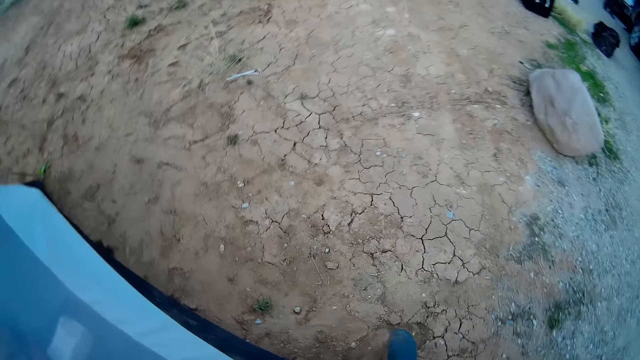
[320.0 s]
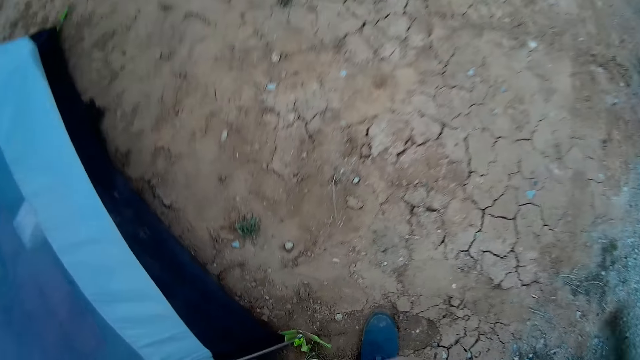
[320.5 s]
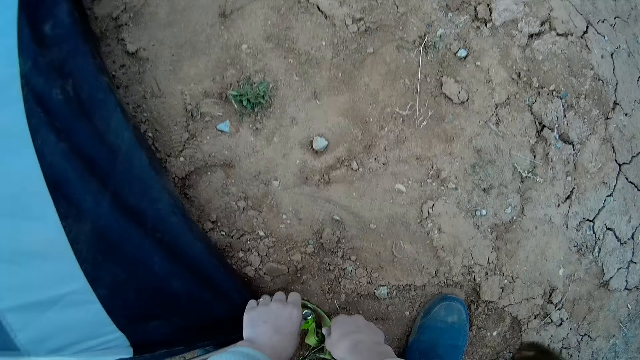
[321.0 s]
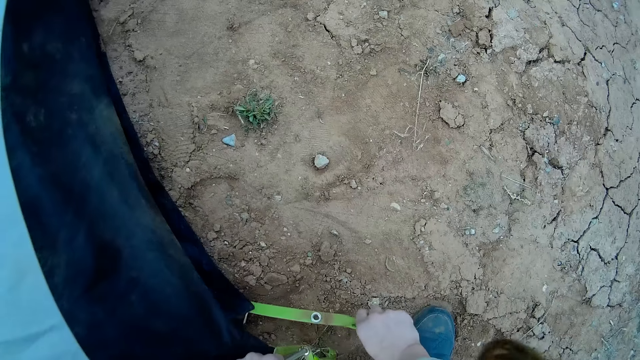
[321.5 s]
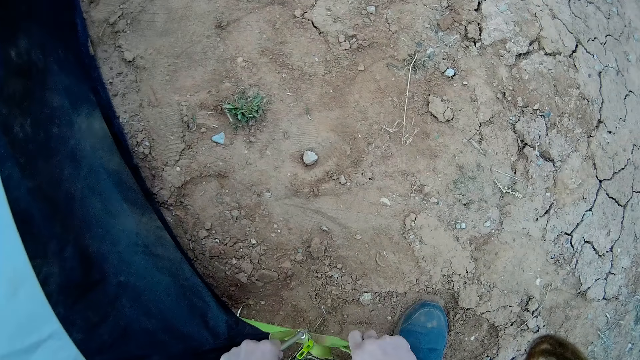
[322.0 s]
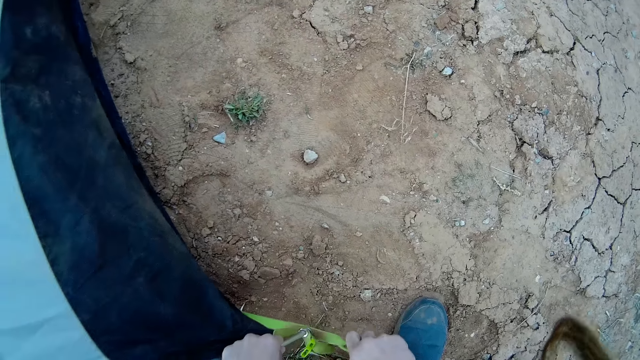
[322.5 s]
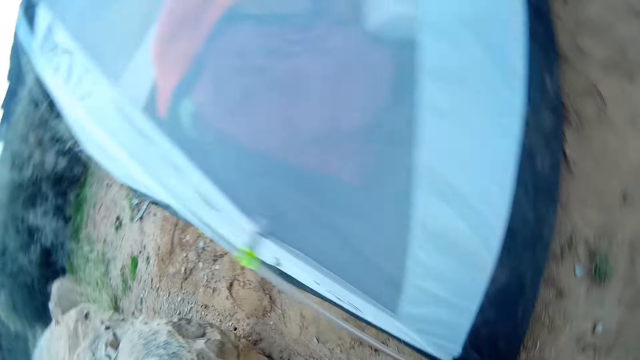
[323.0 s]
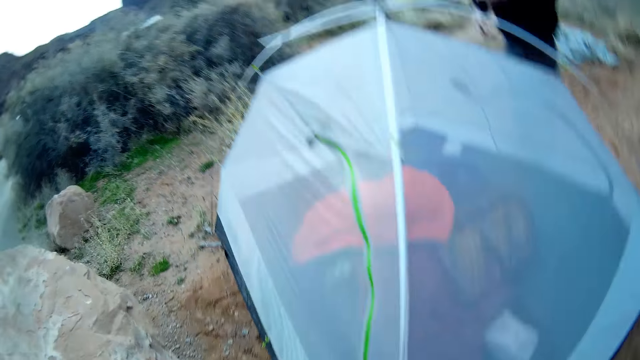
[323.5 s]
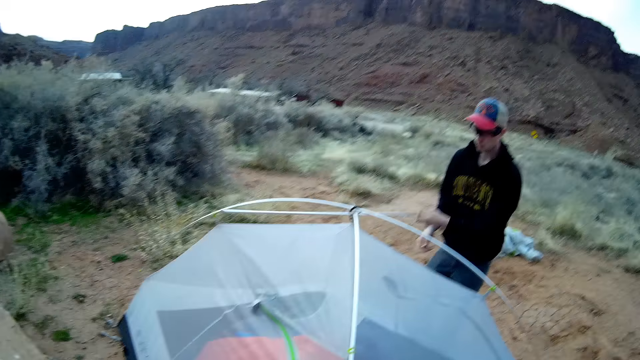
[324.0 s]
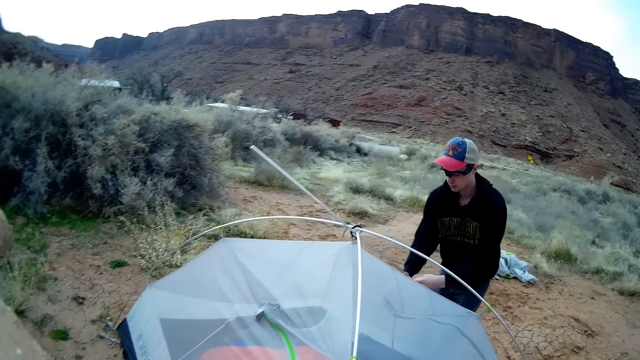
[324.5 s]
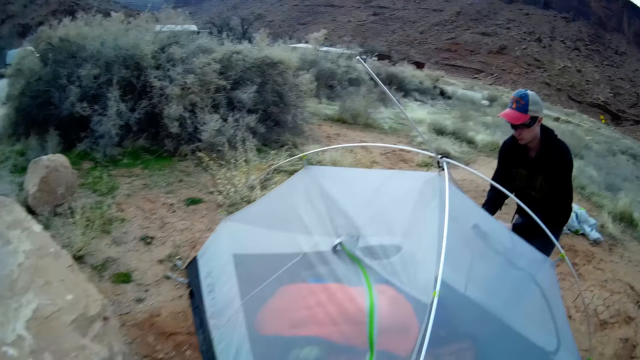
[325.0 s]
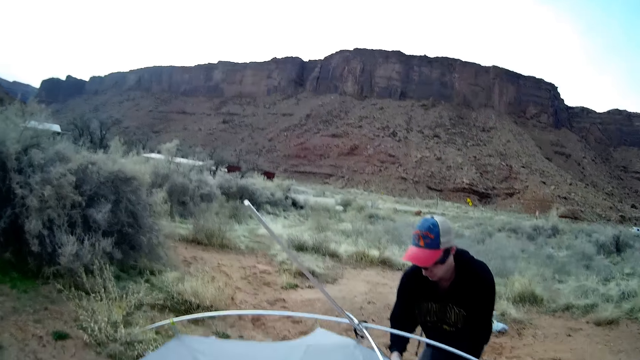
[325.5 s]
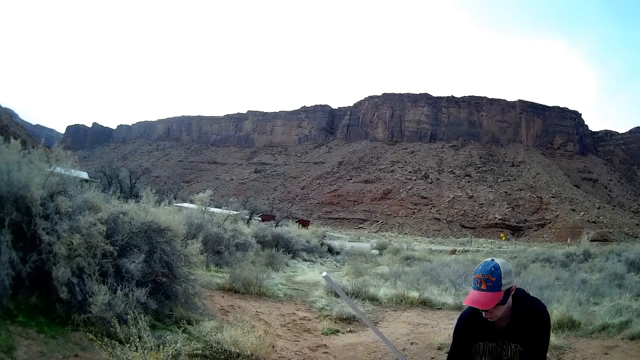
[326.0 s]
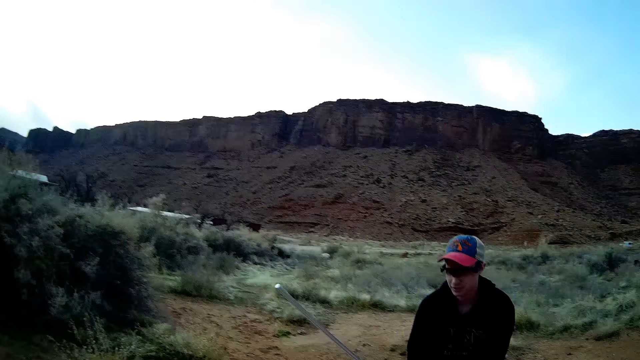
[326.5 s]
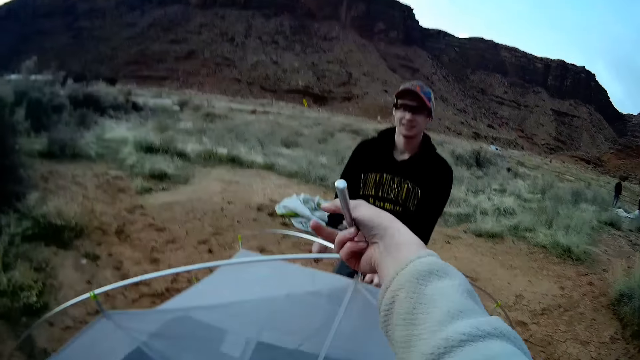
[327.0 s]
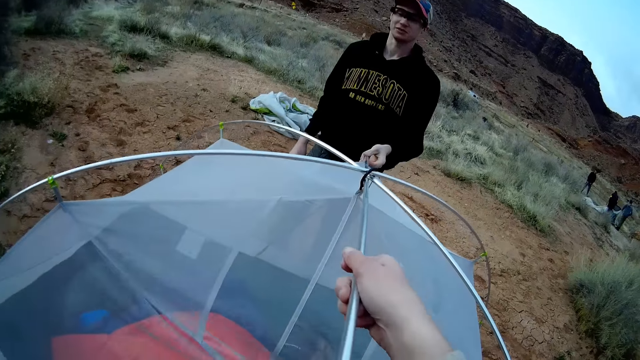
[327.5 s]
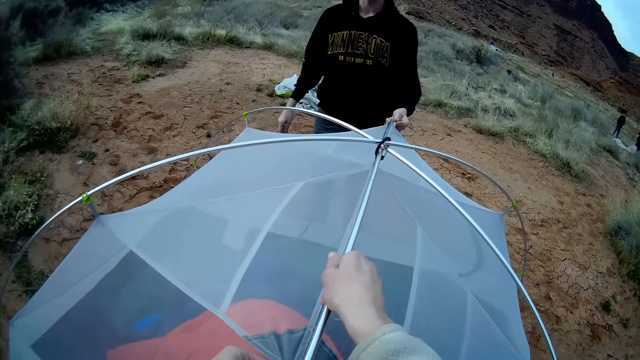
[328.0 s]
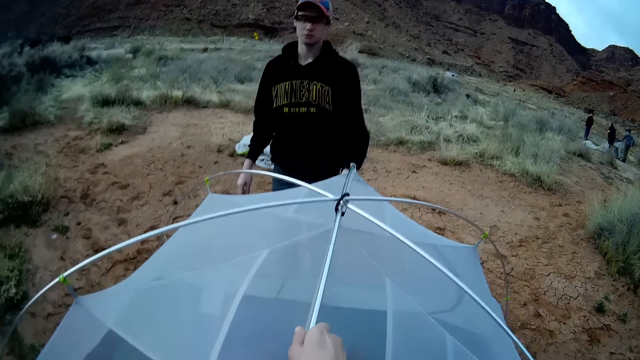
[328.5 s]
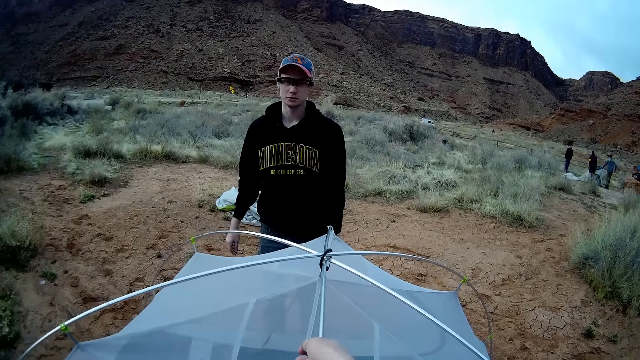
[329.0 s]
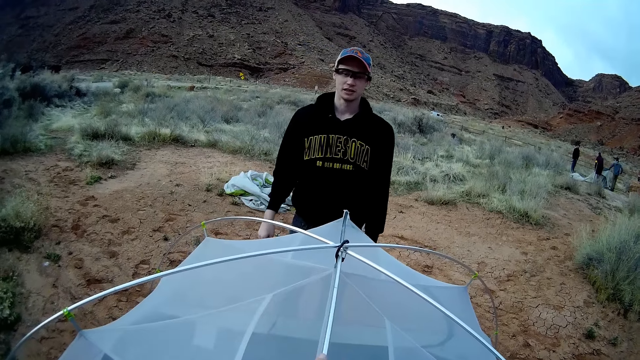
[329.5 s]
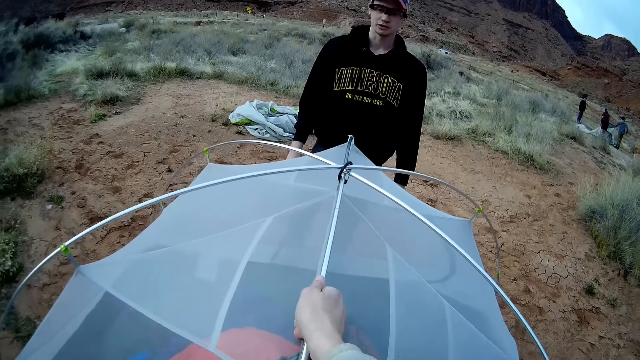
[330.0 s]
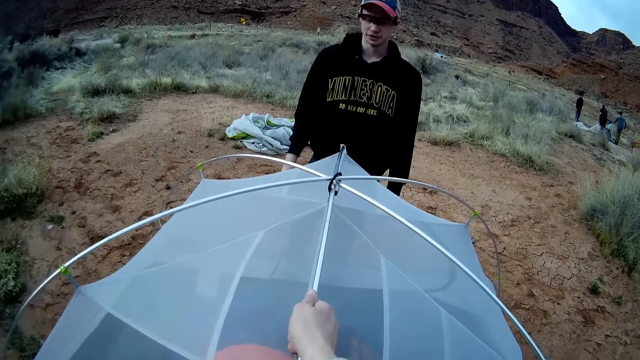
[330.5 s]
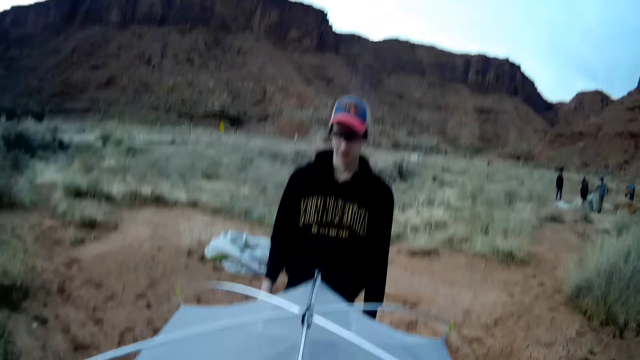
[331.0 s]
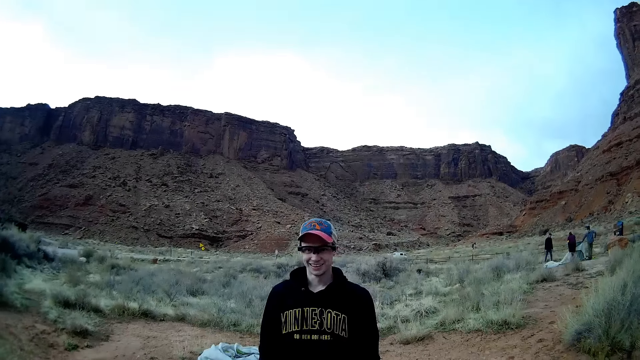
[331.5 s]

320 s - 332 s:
The camera wearer fixes the tent edge rope on the tent pole. They stare at the other side of the tent. A man holds the pole on the tent. The camera wearer picks the side of the pole and presses the pole on the inner tent. They stare at the man.

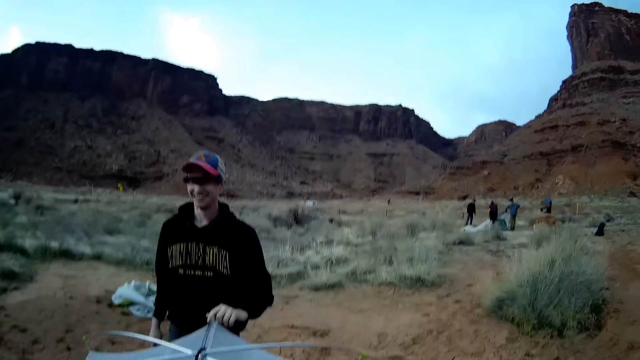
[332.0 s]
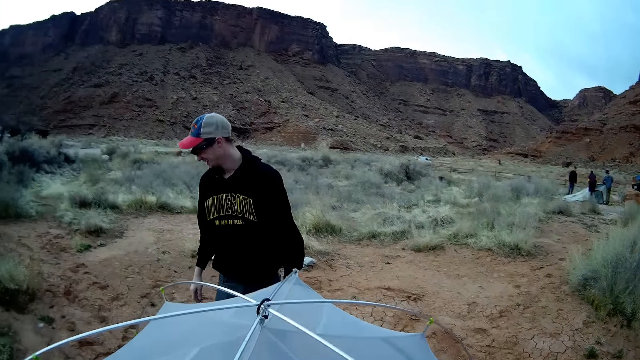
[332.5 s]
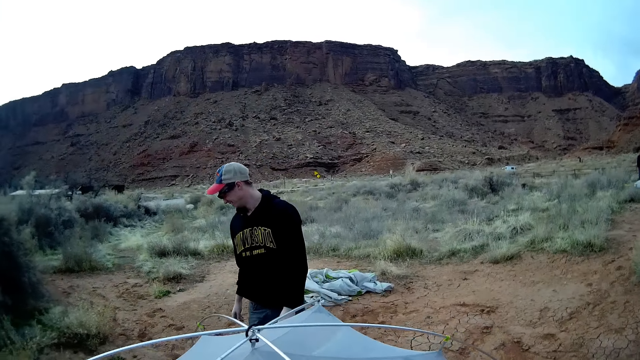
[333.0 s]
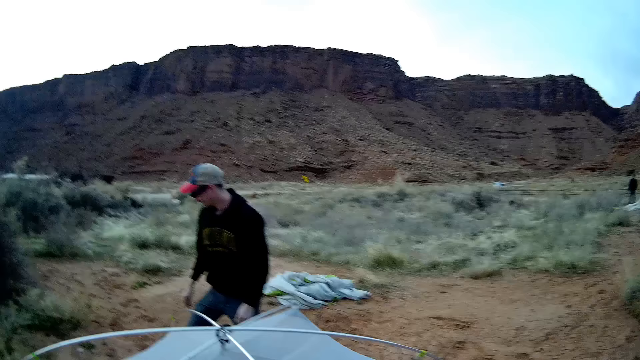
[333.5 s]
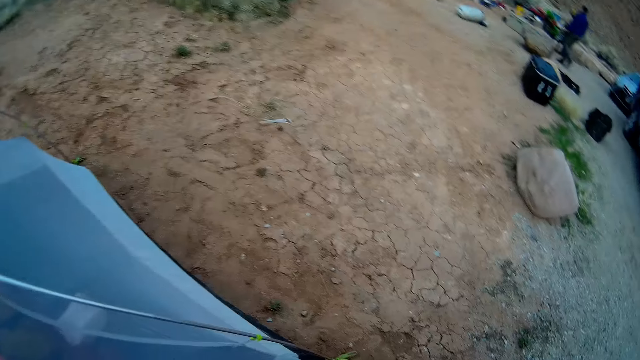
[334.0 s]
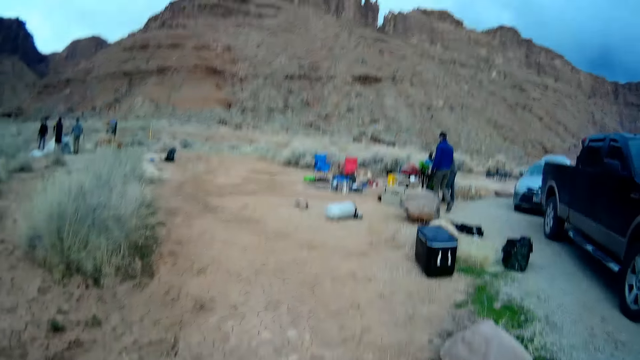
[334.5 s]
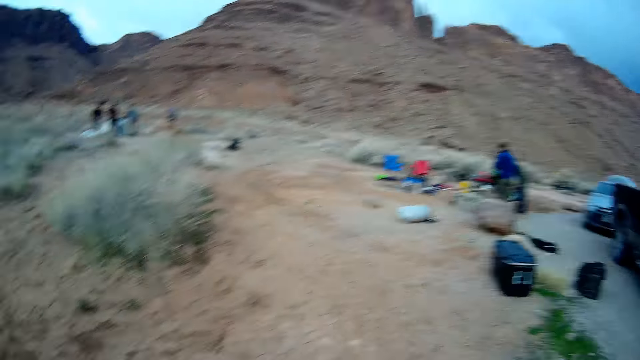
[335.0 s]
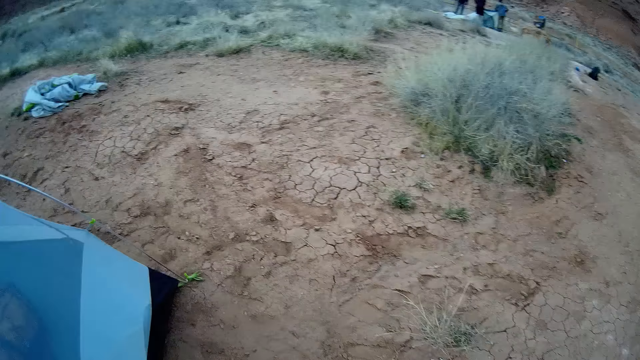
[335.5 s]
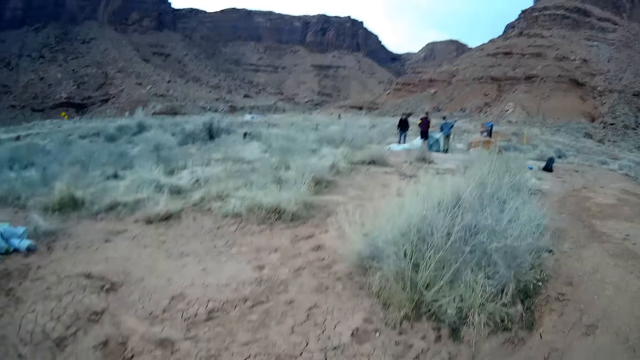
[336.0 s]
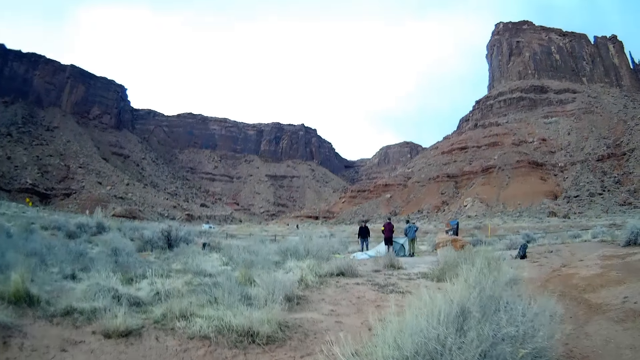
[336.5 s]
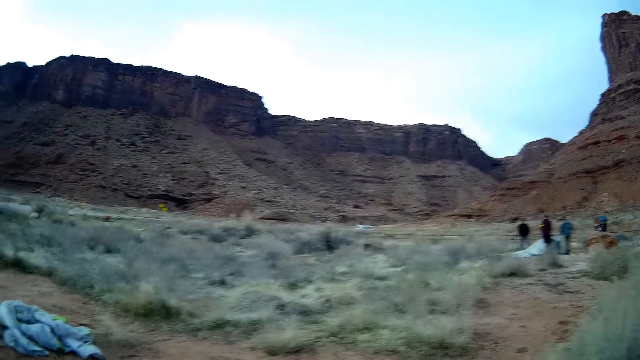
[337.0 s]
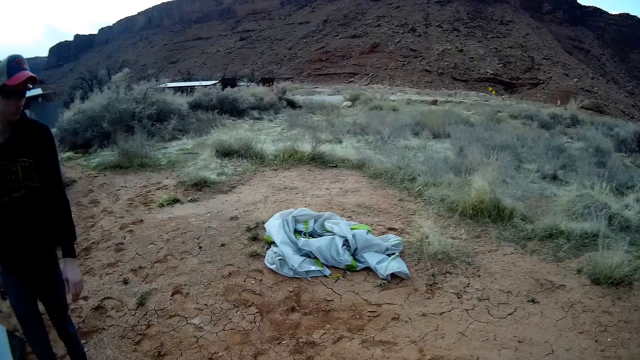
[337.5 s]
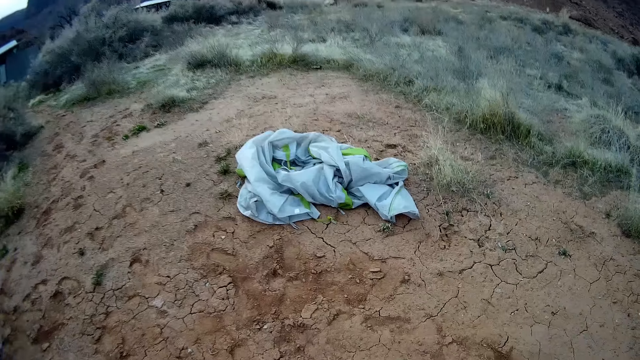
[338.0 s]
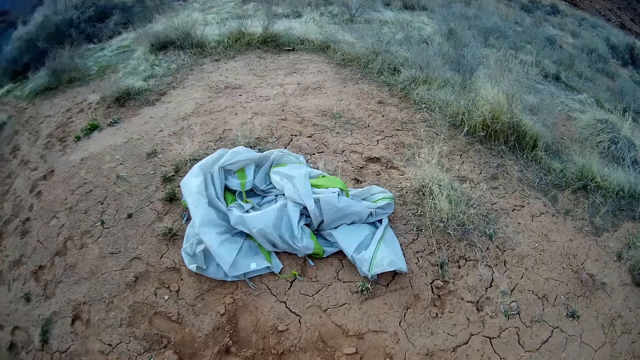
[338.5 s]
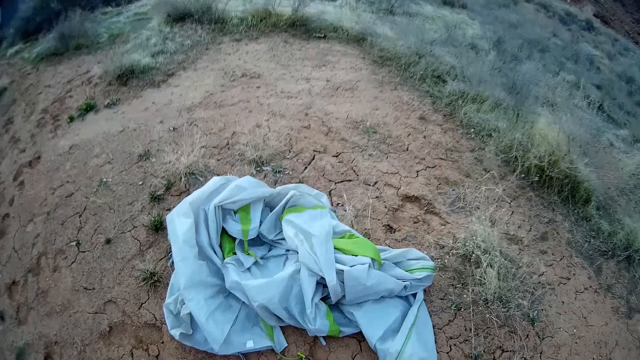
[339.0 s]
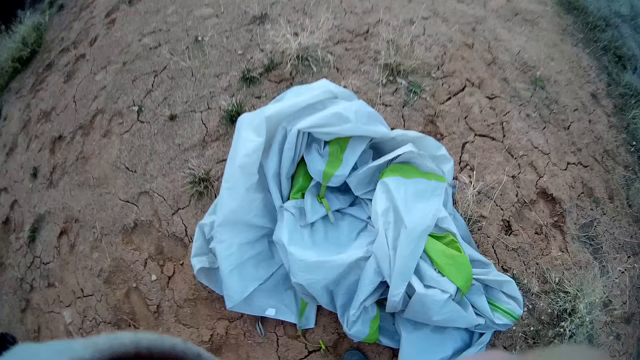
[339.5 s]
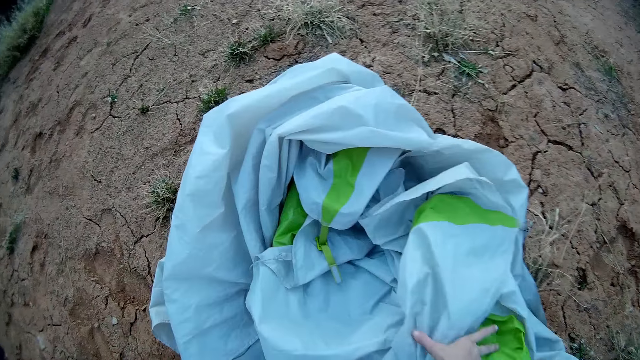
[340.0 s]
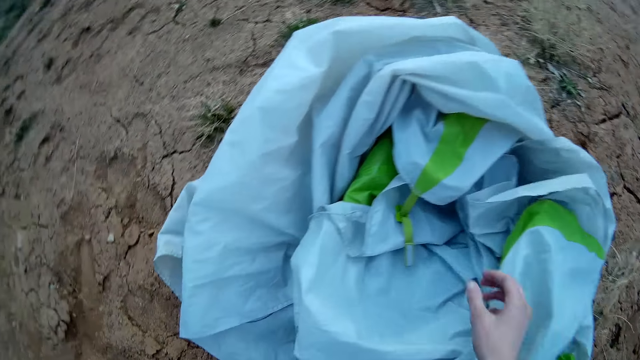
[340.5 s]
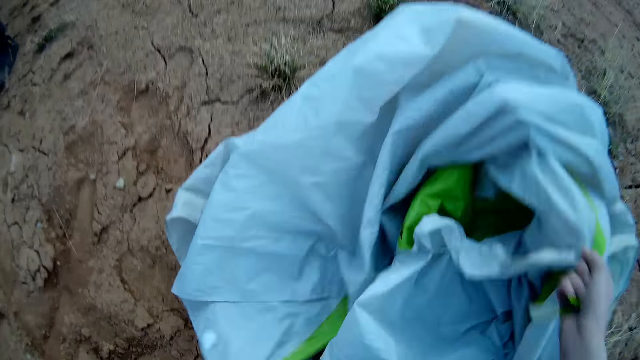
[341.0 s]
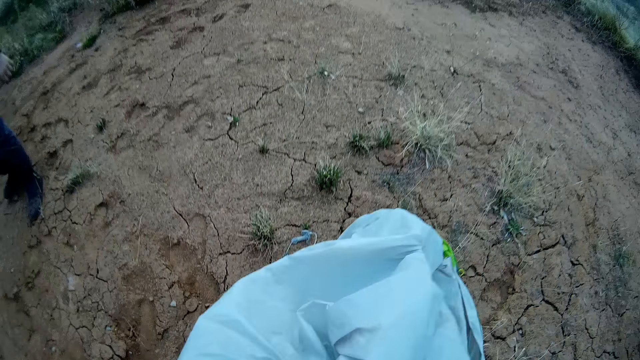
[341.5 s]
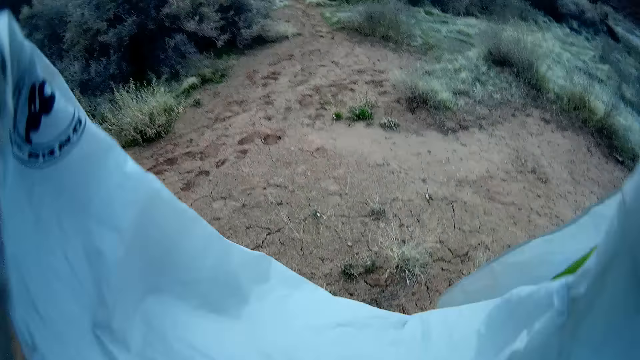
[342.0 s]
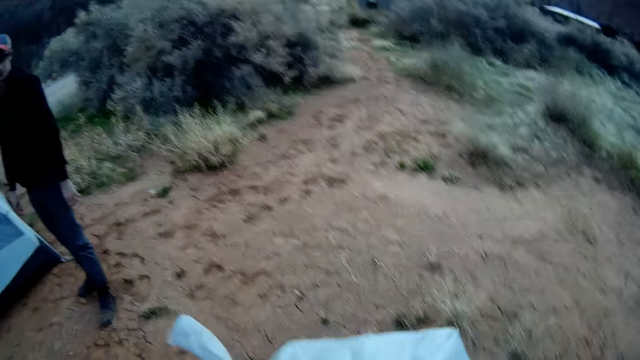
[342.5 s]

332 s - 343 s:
A man walks along the tent. The camera wearer walks on the ground to the tent roof on the ground. They take the tent roof. They stretch the roof. They drop the tent roof.
